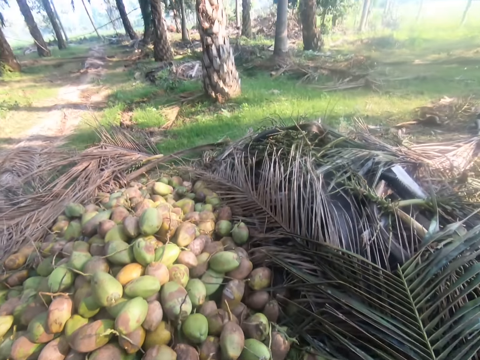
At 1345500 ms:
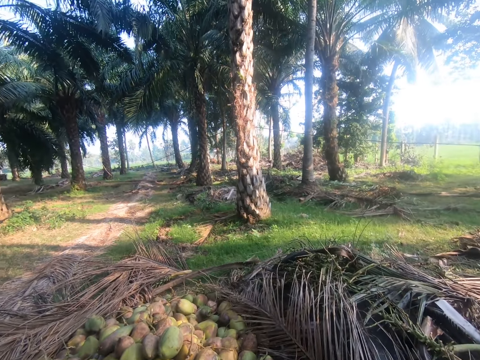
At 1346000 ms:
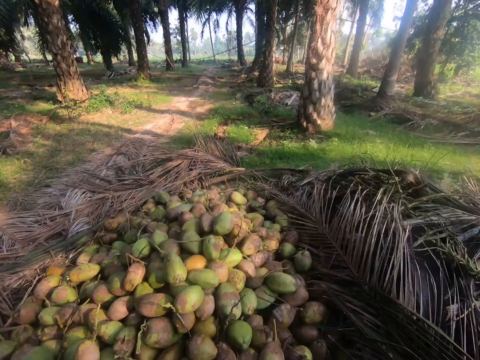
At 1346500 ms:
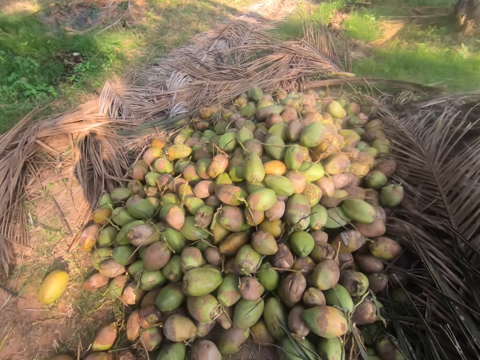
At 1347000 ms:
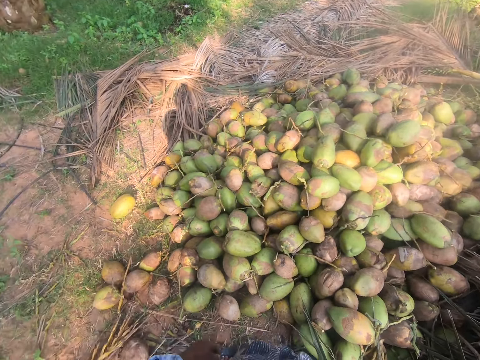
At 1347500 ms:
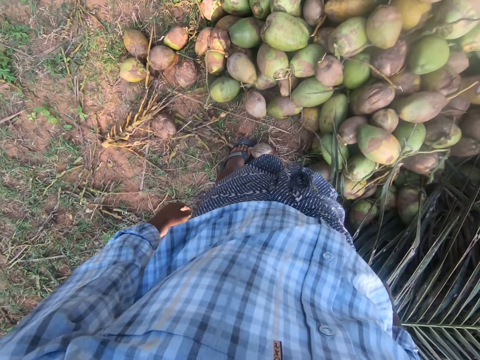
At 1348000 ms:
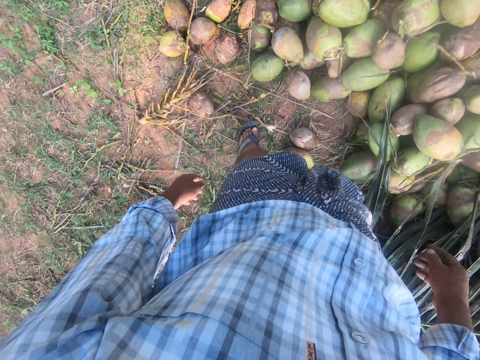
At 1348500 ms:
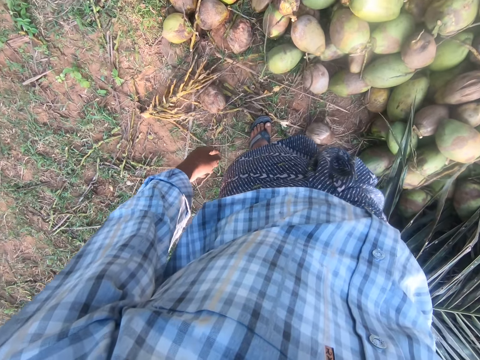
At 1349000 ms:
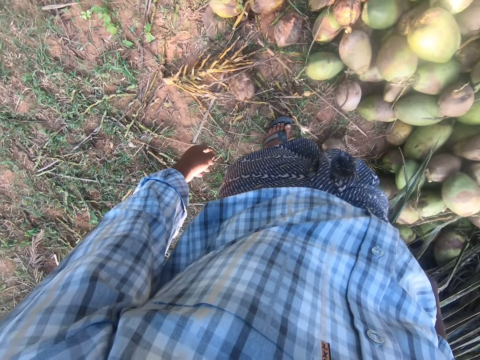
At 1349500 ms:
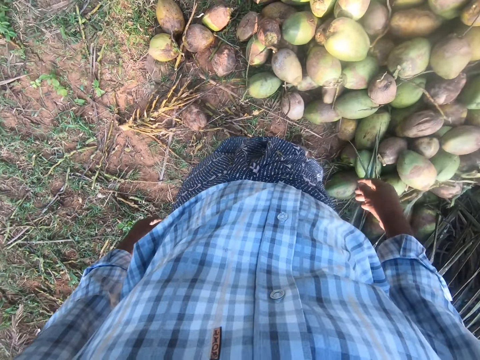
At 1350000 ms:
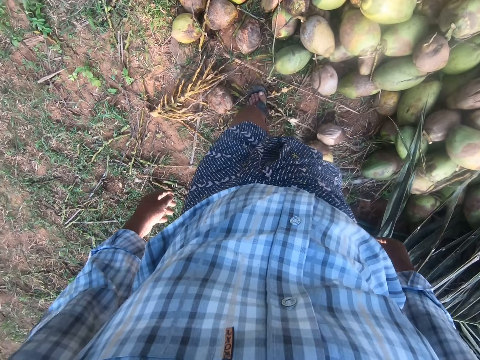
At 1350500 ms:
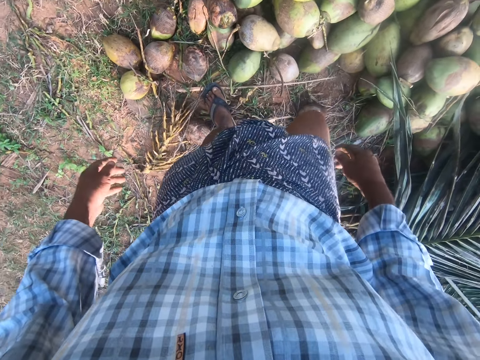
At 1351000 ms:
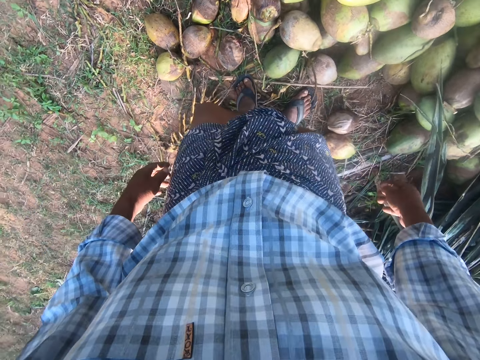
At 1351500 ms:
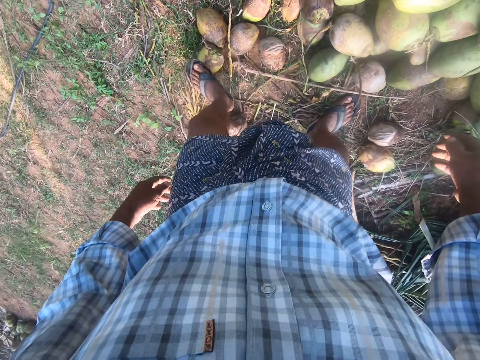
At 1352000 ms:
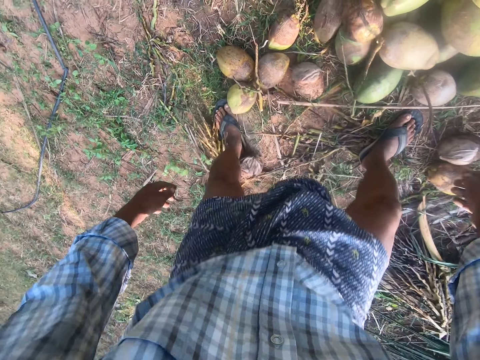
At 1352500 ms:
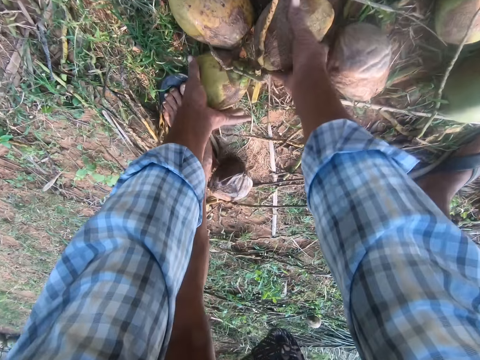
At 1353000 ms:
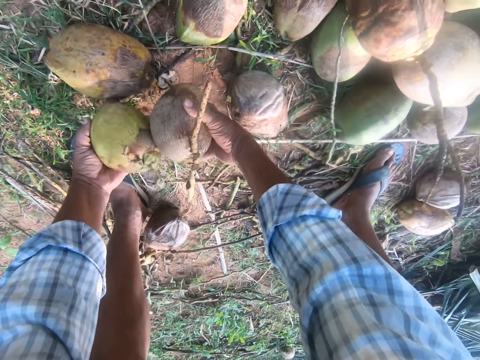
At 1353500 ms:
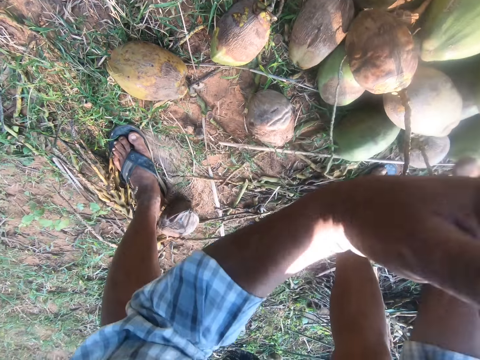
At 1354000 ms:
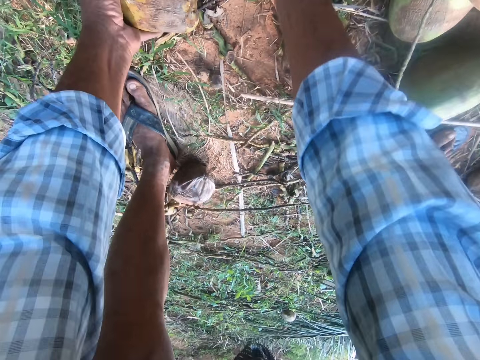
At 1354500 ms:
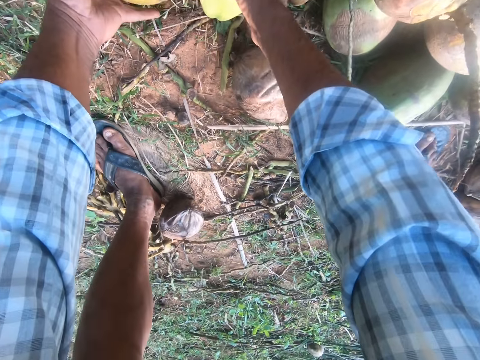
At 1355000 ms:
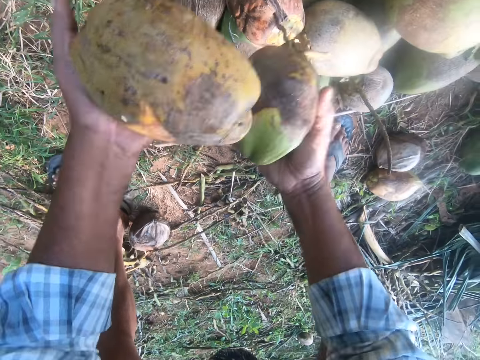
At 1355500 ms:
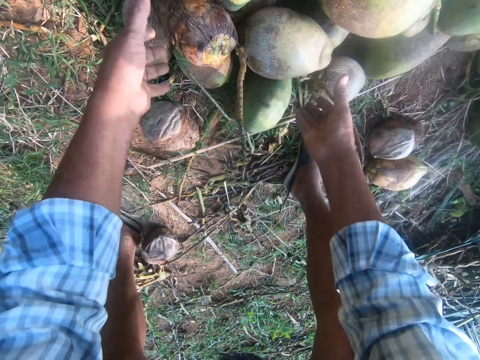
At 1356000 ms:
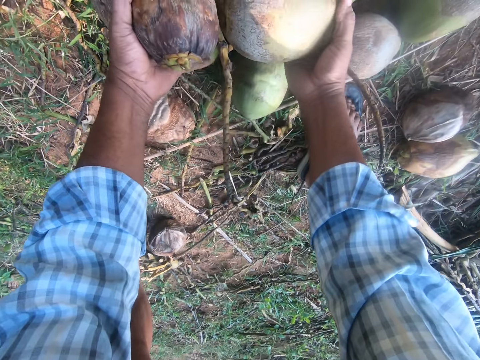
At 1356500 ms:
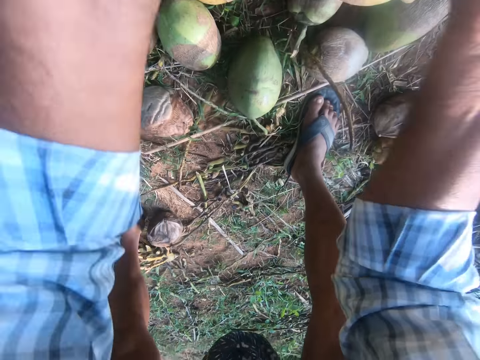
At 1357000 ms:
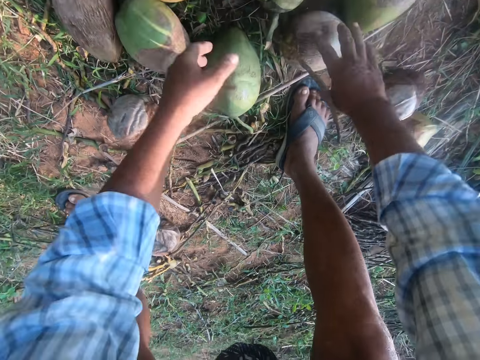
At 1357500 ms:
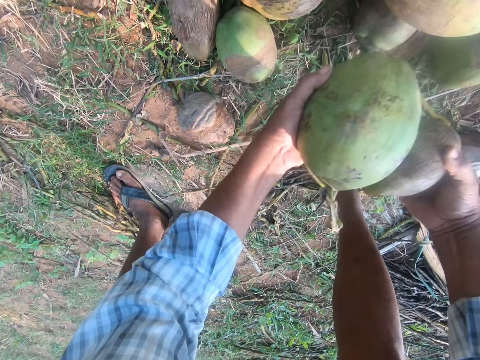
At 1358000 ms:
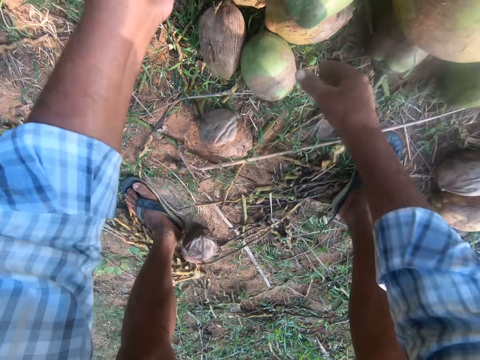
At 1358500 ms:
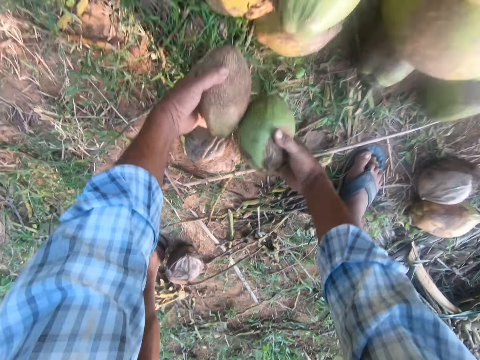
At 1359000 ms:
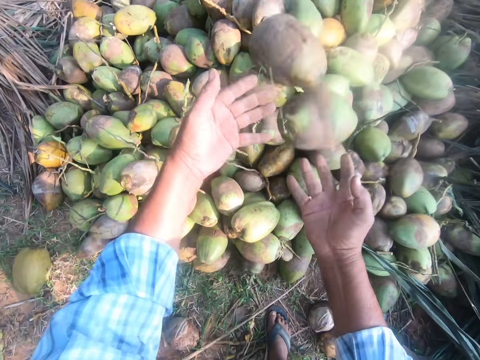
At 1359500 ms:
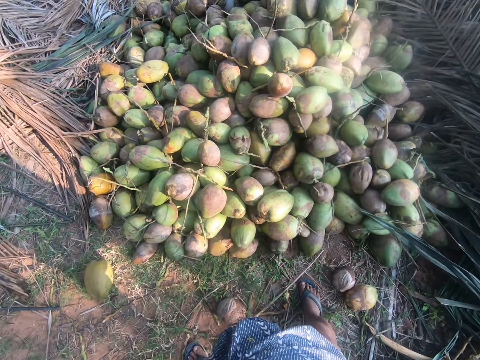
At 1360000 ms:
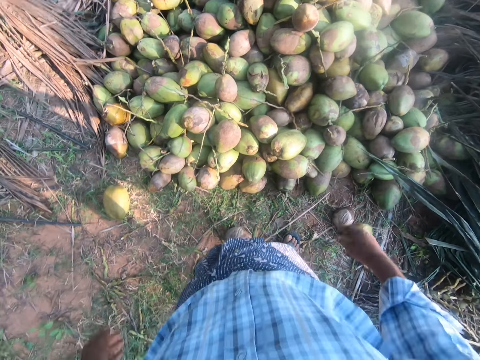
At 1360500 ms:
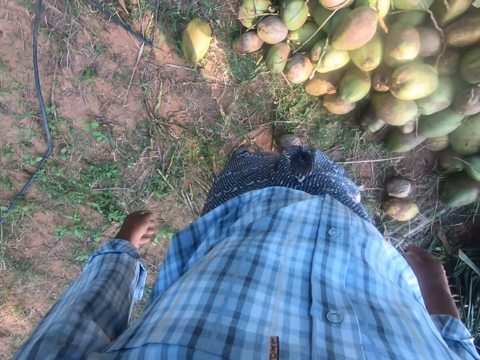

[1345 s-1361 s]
The camera wearer moves to the left of the heap of coconuts. They bend downwards. They continue to move coconuts aside. They pick the coconuts on the ground. They throw the coconuts on top of others. They pick the coconuts on the ground. They throw the coconuts on top of others. They pick the coconuts on top of others. They throw the coconuts on top of others. They pick the coconuts on the ground. They throw the coconuts on top of others. They pick the coconuts on the ground. They throw the coconuts on top of others. They stand up. They look around.

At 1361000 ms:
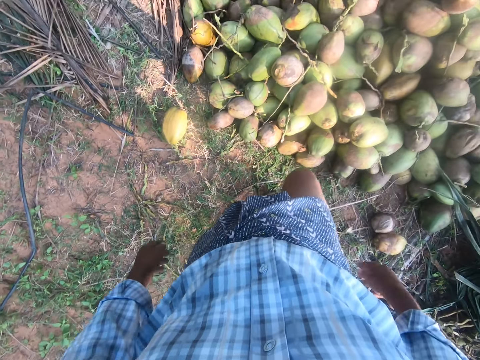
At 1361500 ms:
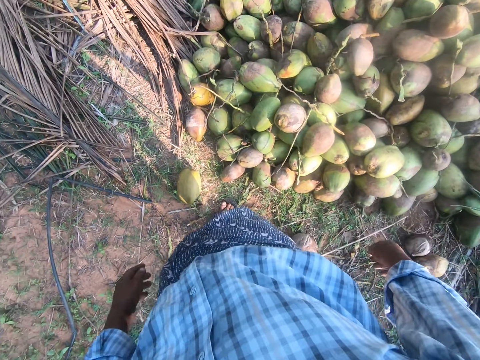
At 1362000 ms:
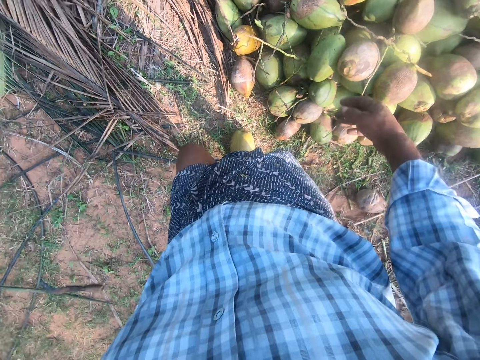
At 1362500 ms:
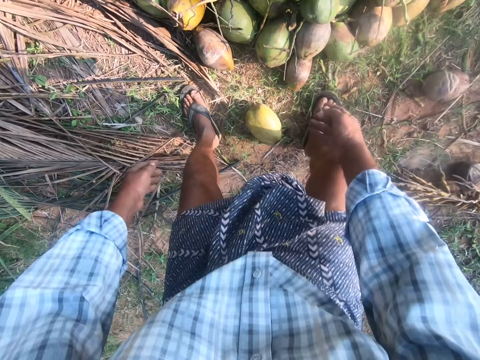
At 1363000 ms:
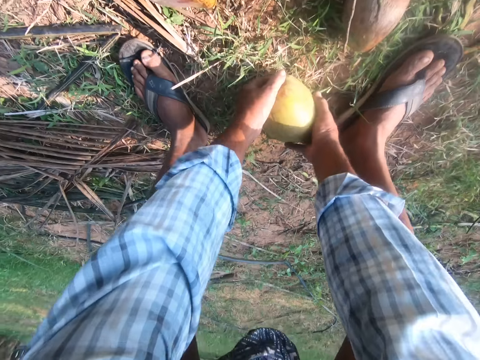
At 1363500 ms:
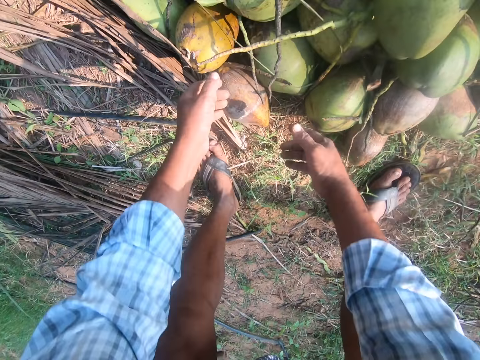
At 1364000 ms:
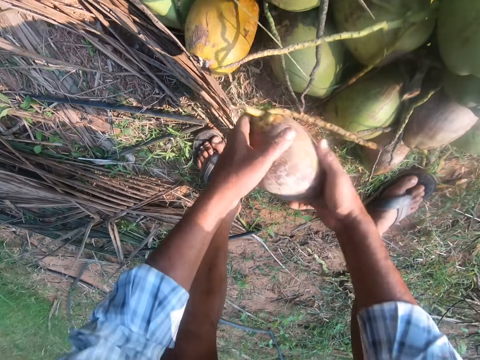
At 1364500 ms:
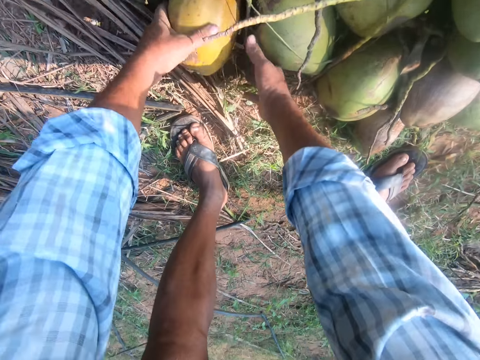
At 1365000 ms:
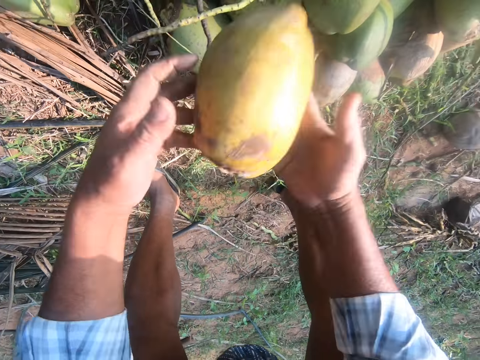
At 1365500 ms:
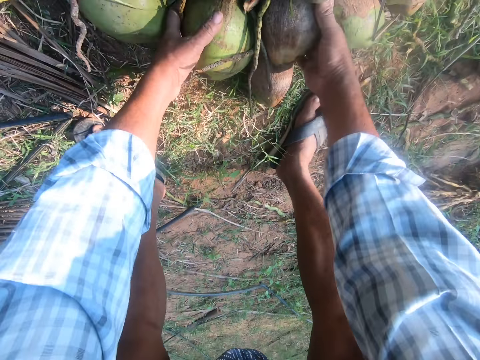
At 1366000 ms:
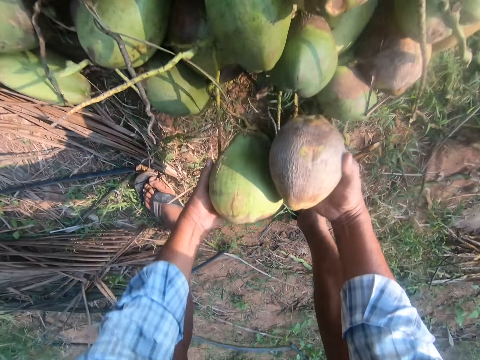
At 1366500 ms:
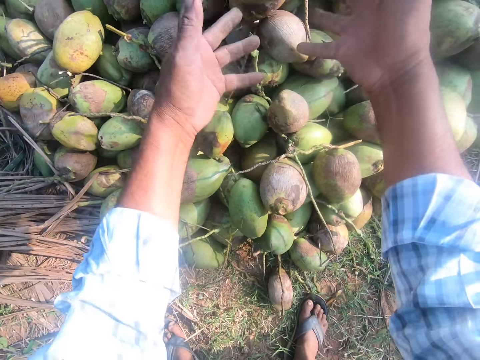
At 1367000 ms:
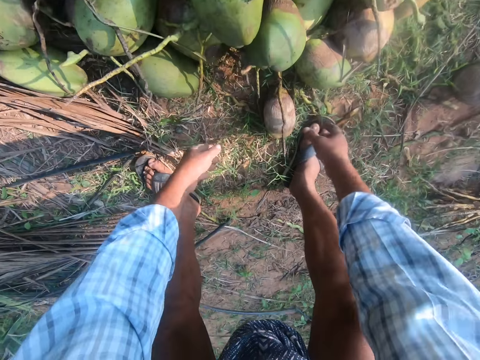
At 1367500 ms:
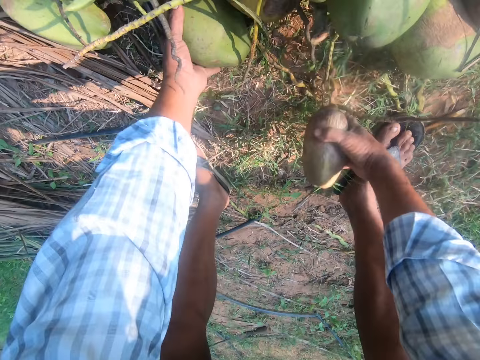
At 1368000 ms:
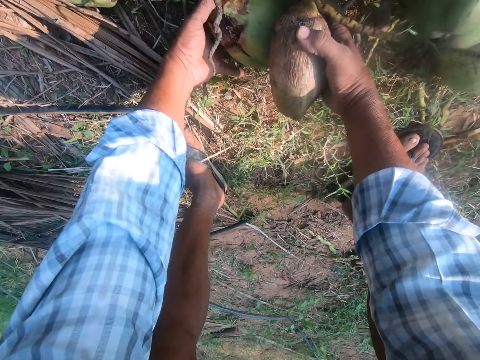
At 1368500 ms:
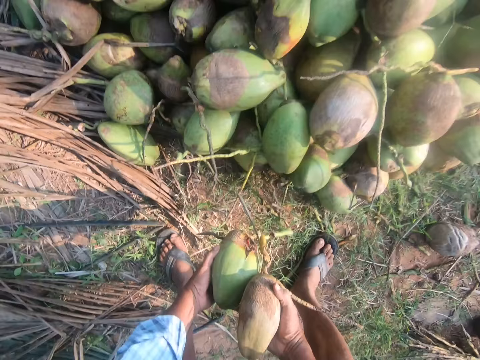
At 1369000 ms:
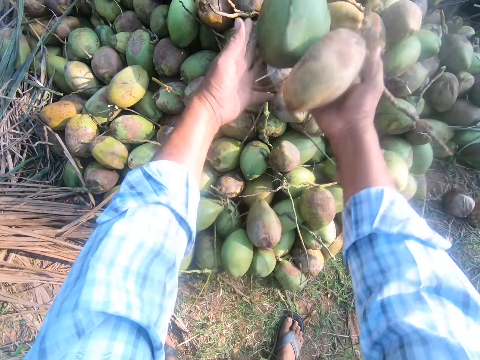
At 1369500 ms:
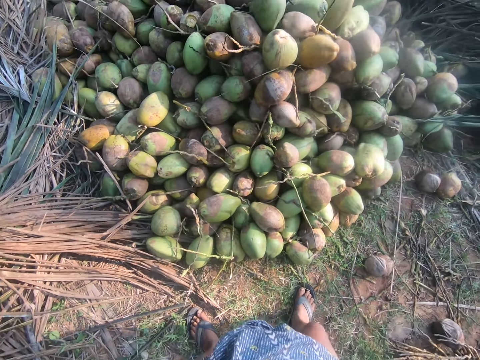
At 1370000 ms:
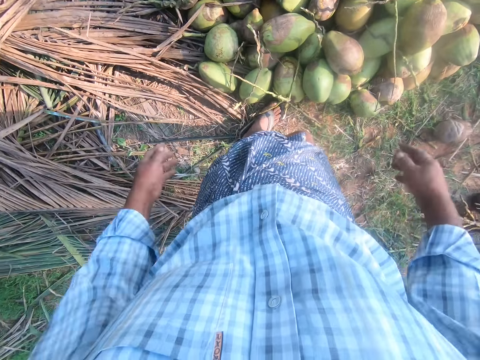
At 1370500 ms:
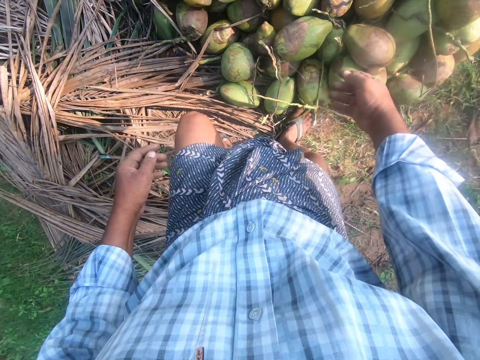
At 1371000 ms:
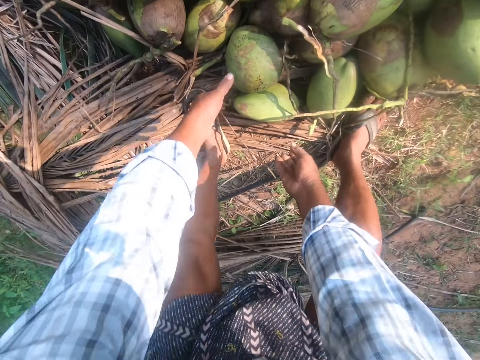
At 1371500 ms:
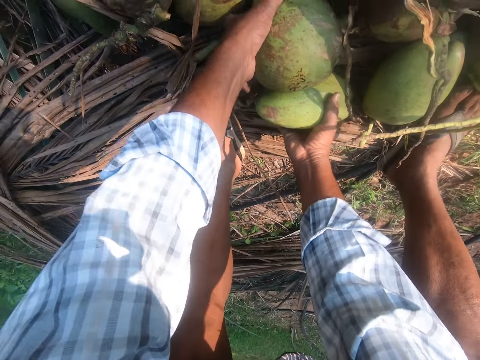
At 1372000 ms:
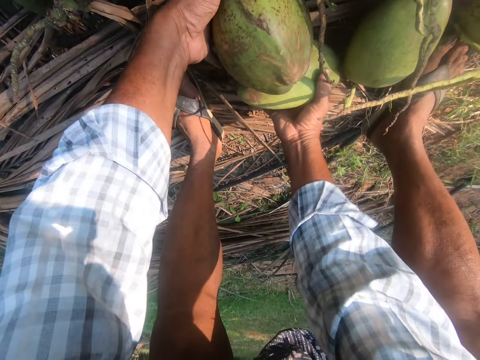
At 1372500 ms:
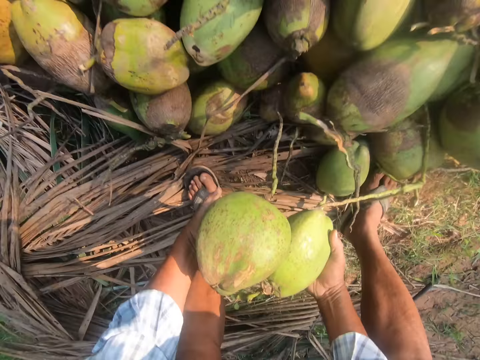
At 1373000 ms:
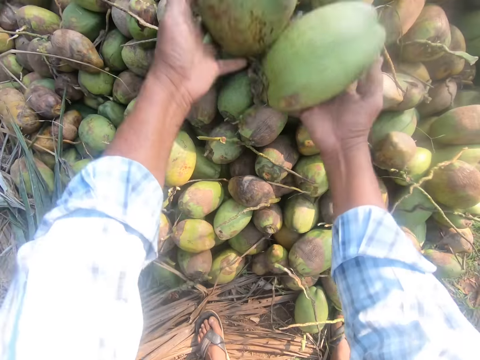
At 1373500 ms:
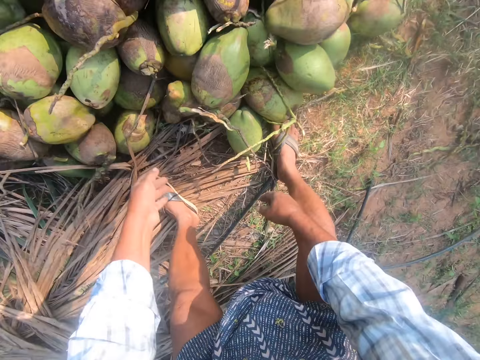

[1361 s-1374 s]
The camera wearer walks around. They move to the left of the heap of coconuts. They bend downwards. They pick the coconut on the ground and throw the coconut on top of others. They continue to move the coconuts aside. They pick the coconut on the ground and throw the coconut on top of others. They pick the coconut on the ground and throw the coconut on top of others. They pick the coconuts. They throw the coconuts. They pick the coconut. They pick the coconut again. They throw the coconuts. They step forward. They pick the coconuts. They throw the coconuts.
